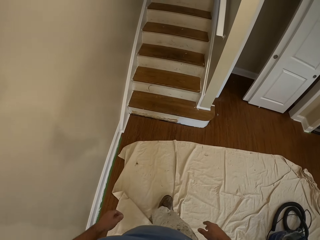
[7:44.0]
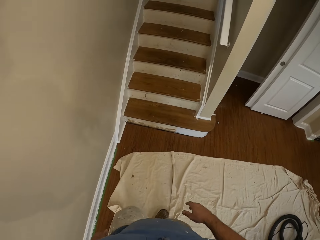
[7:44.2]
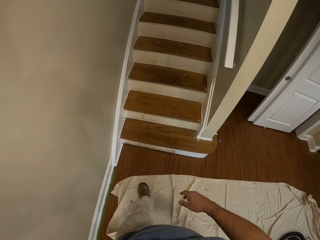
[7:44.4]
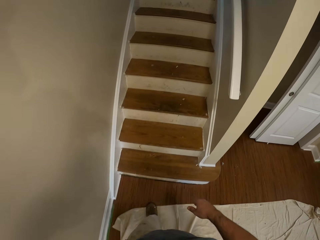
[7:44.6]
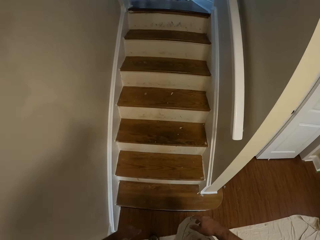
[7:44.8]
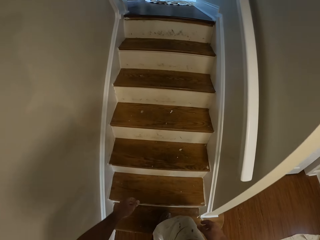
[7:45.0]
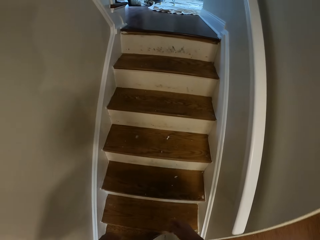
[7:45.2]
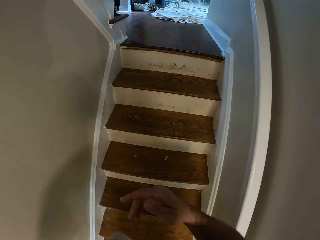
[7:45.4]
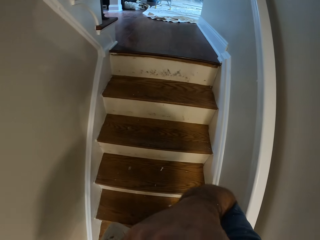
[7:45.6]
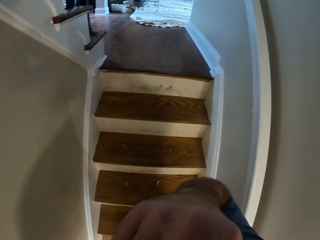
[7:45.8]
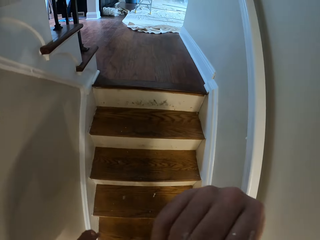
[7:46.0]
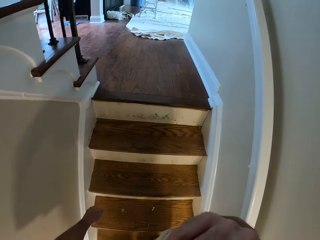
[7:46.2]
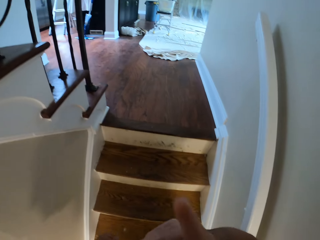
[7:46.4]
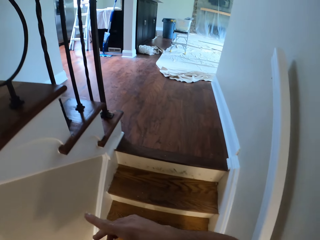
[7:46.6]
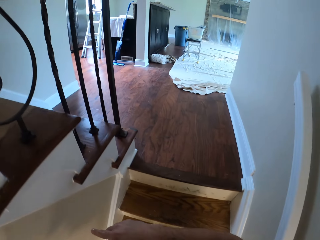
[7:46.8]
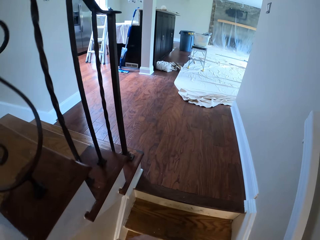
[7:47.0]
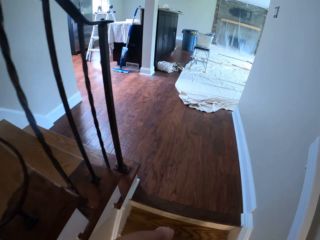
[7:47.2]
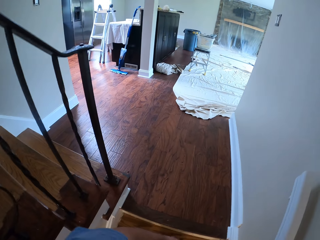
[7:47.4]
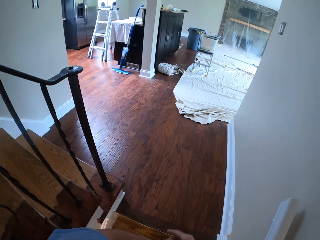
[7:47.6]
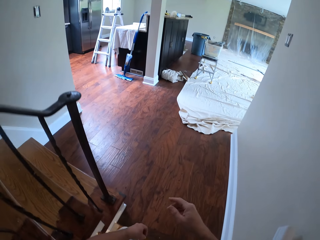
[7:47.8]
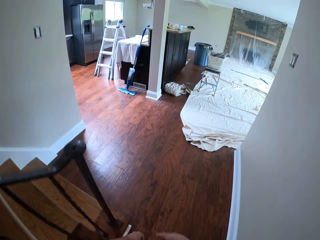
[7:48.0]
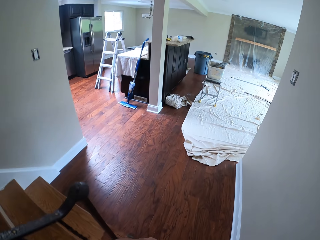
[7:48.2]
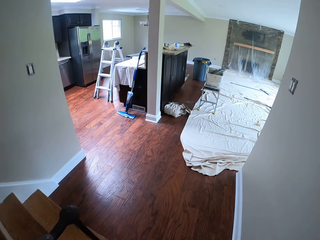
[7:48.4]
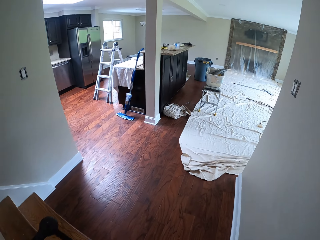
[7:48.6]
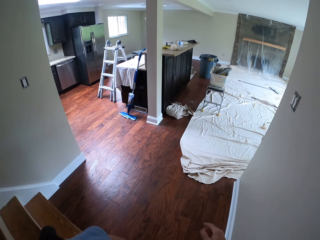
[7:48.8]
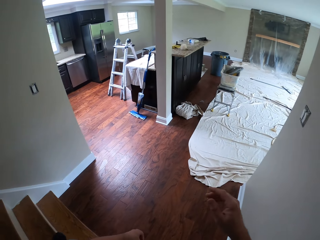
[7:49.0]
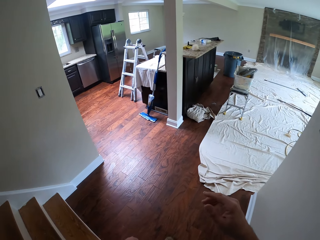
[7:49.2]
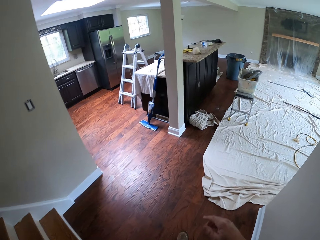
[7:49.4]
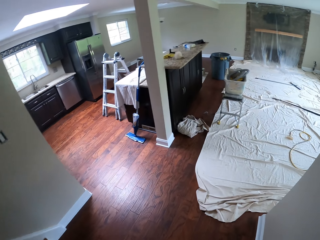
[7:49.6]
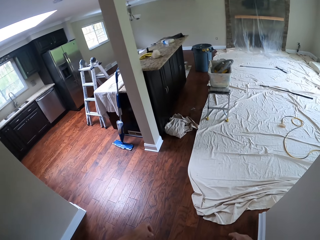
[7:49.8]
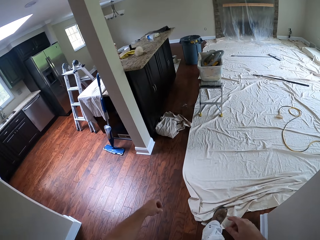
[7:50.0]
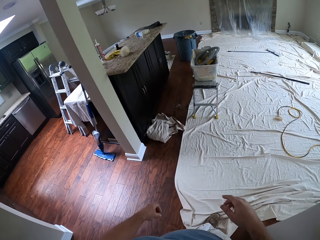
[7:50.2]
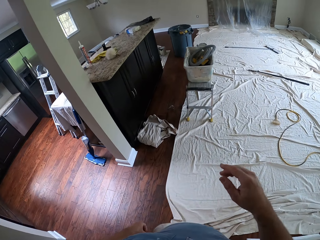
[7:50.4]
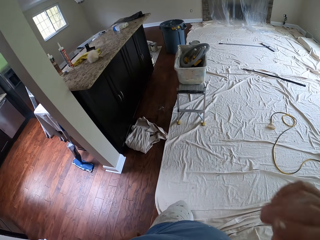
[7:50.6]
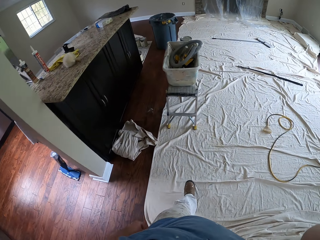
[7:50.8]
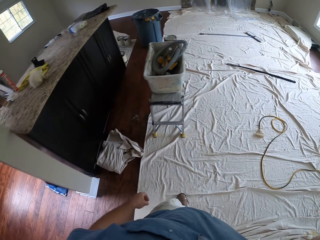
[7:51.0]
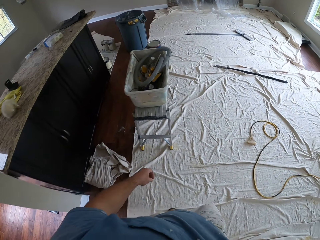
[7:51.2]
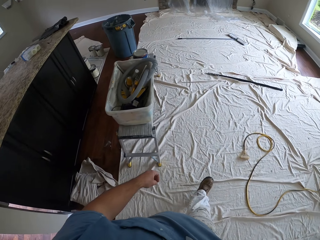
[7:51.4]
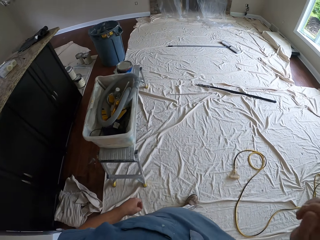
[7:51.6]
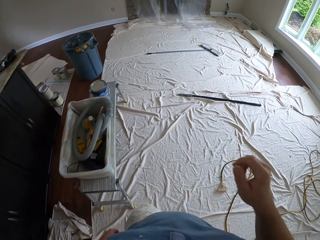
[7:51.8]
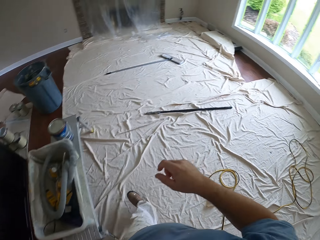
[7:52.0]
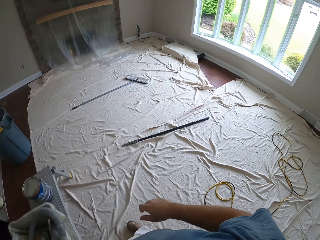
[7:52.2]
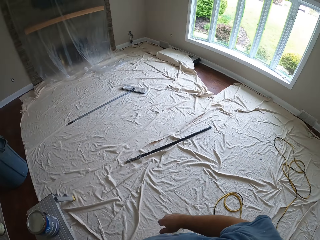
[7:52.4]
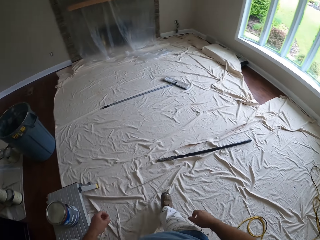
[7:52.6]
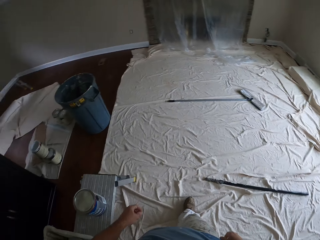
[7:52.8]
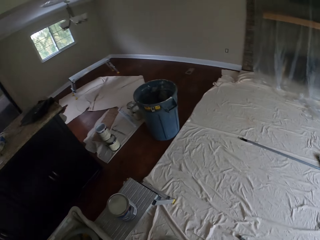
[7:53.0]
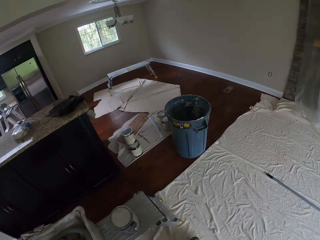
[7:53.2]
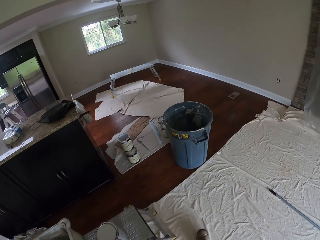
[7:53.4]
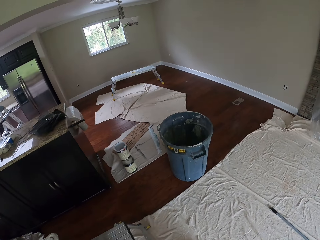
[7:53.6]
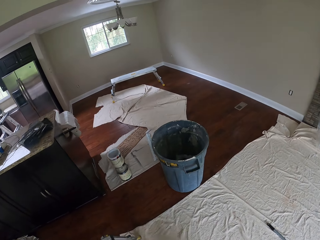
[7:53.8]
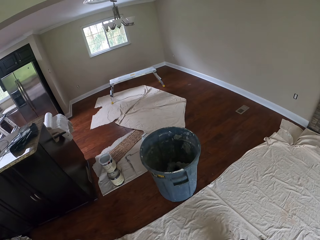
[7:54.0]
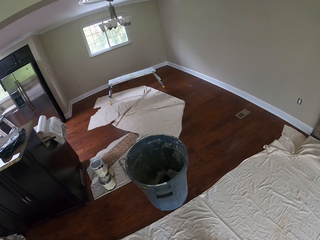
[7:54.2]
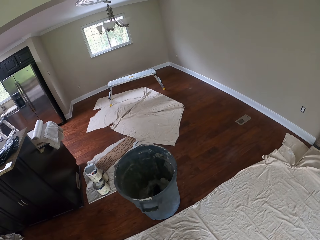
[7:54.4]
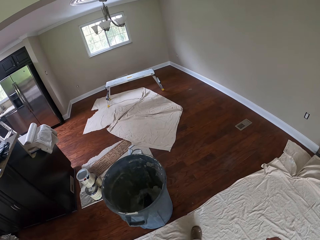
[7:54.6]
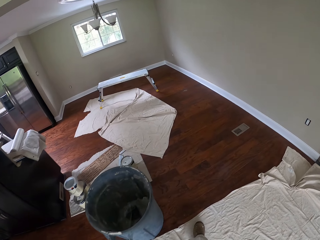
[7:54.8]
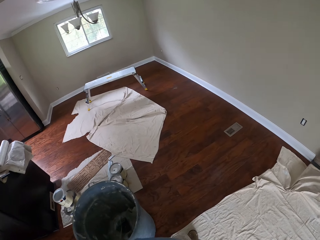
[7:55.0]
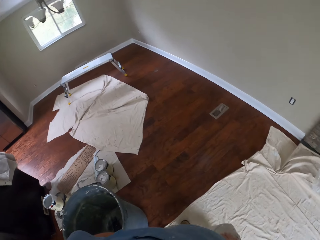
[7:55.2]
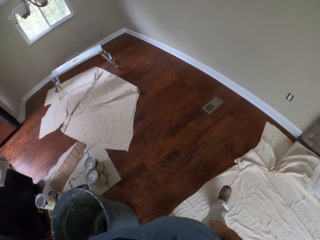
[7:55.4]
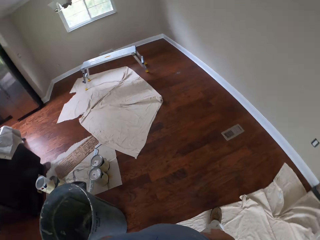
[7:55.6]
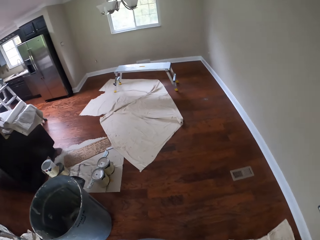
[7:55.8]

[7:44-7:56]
The camera wearer walks into another room.

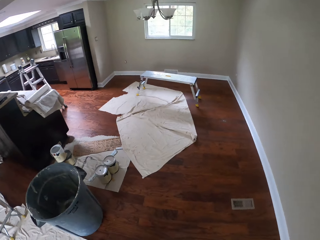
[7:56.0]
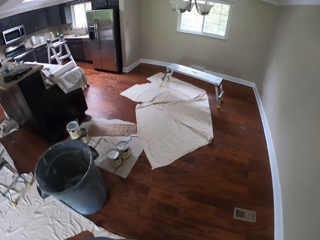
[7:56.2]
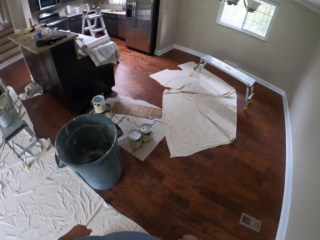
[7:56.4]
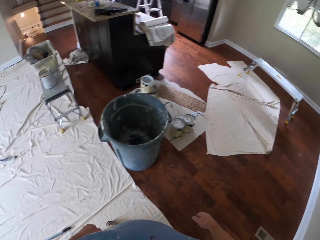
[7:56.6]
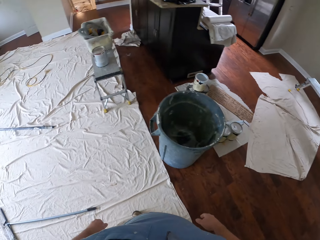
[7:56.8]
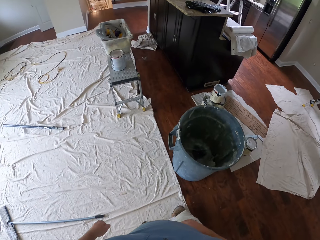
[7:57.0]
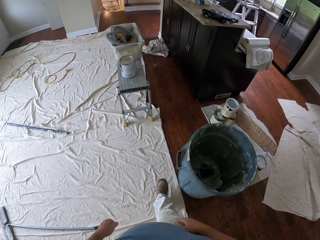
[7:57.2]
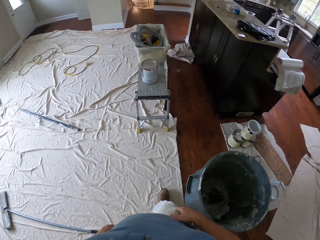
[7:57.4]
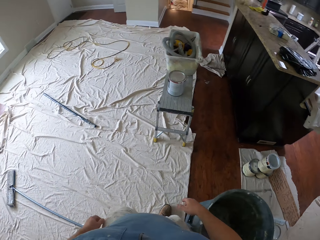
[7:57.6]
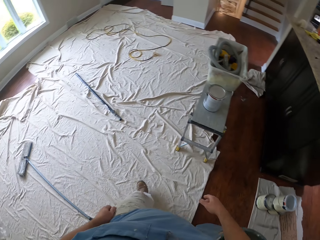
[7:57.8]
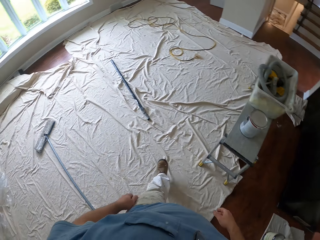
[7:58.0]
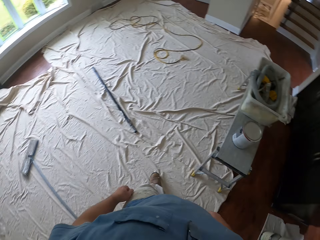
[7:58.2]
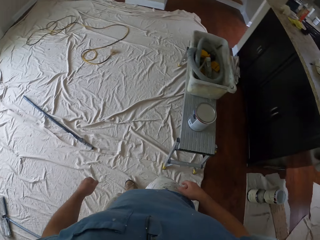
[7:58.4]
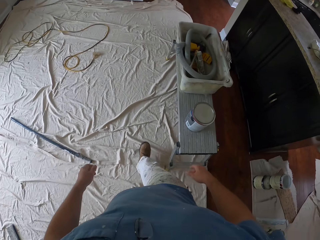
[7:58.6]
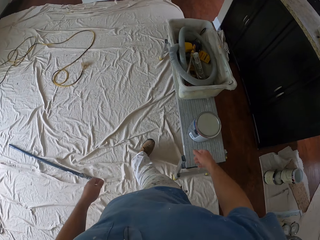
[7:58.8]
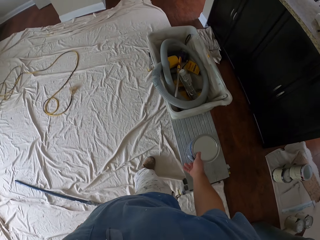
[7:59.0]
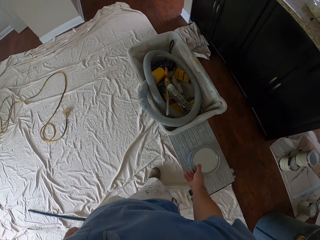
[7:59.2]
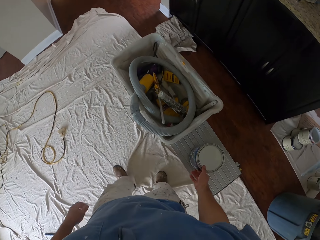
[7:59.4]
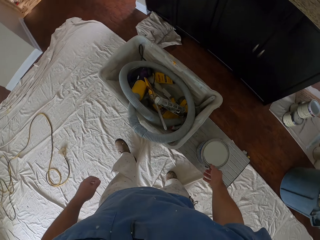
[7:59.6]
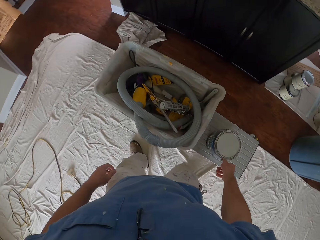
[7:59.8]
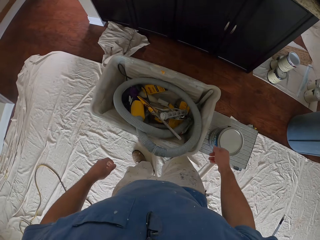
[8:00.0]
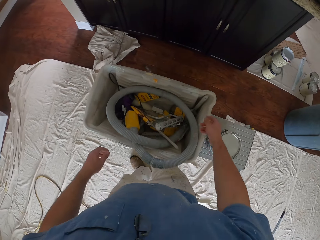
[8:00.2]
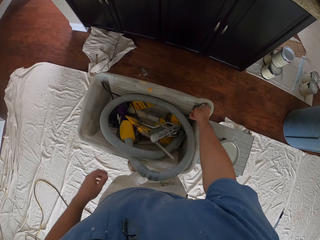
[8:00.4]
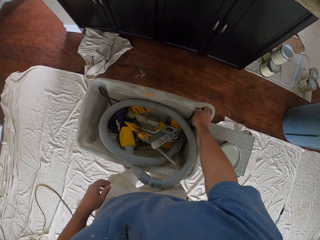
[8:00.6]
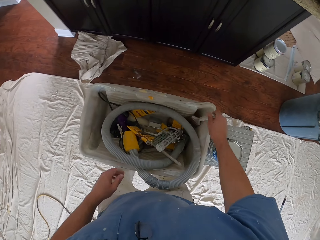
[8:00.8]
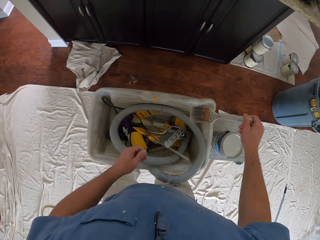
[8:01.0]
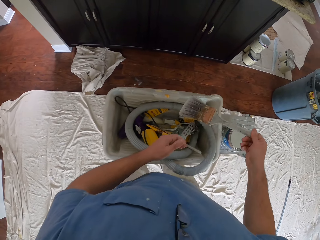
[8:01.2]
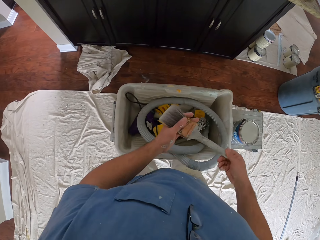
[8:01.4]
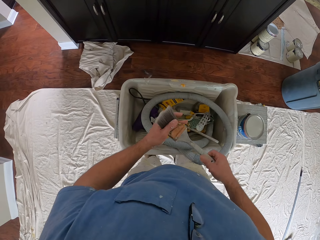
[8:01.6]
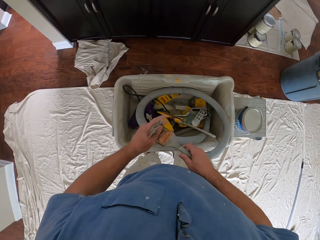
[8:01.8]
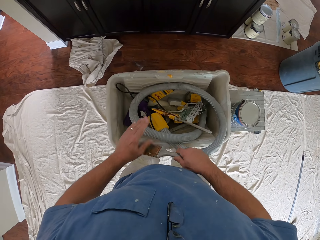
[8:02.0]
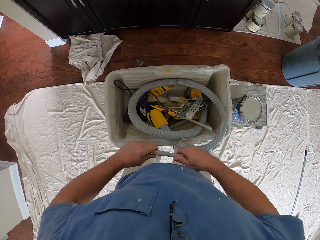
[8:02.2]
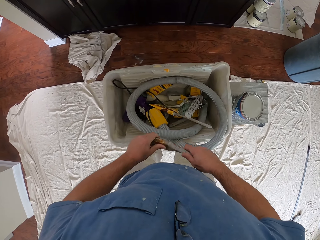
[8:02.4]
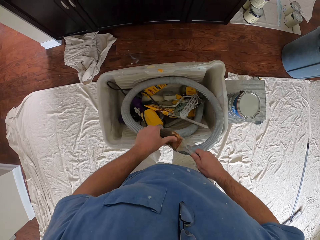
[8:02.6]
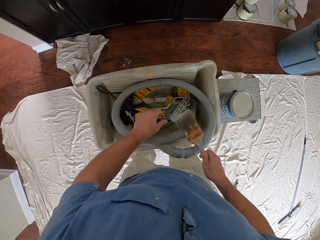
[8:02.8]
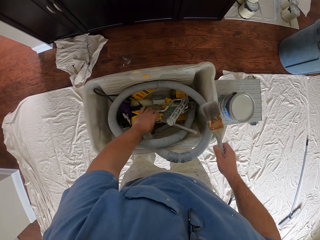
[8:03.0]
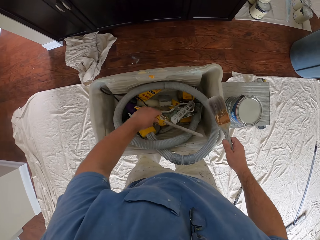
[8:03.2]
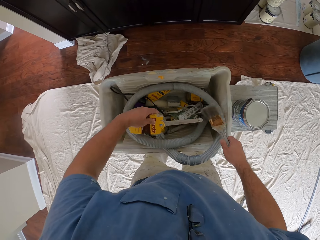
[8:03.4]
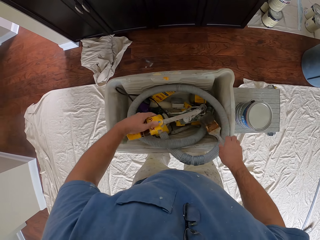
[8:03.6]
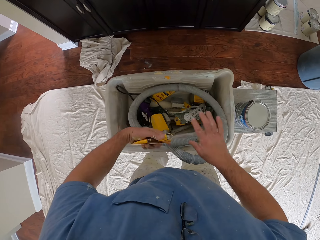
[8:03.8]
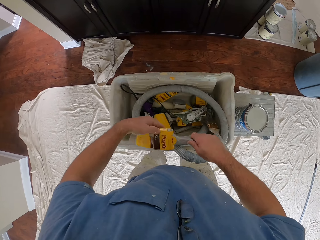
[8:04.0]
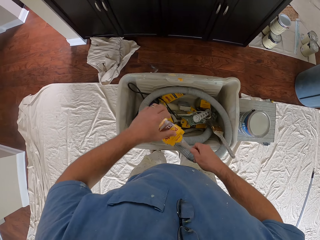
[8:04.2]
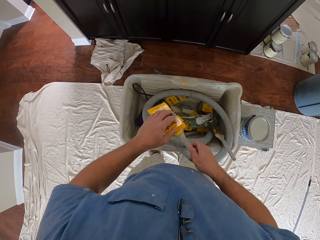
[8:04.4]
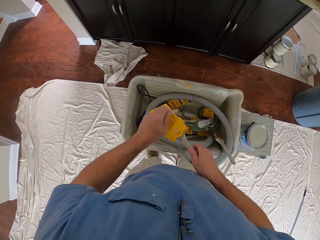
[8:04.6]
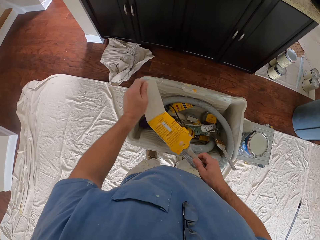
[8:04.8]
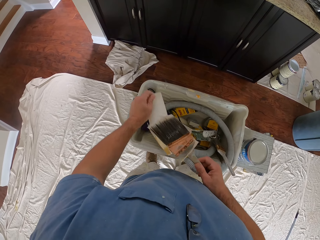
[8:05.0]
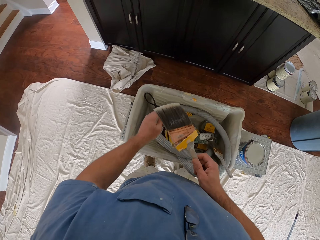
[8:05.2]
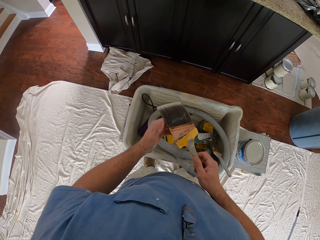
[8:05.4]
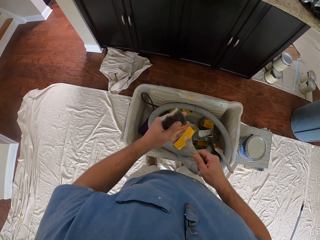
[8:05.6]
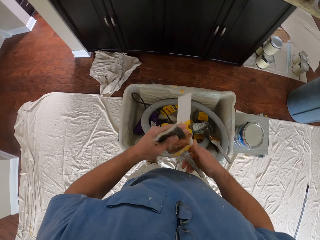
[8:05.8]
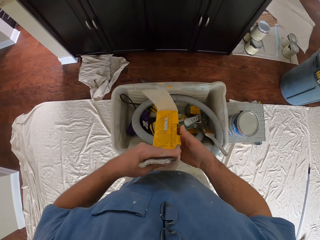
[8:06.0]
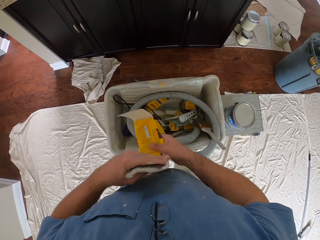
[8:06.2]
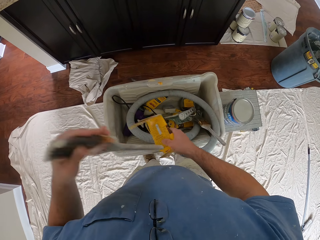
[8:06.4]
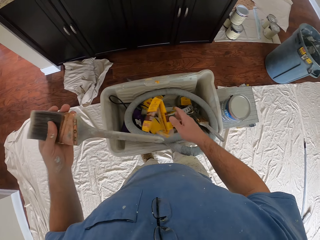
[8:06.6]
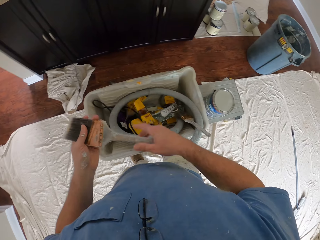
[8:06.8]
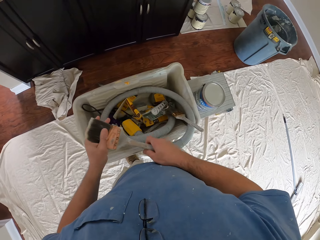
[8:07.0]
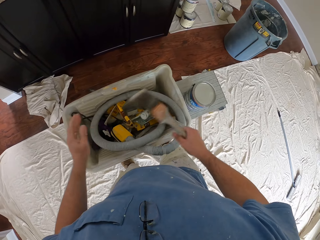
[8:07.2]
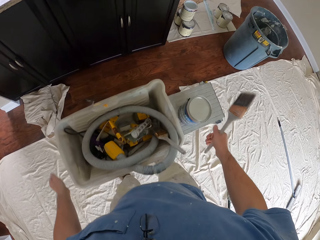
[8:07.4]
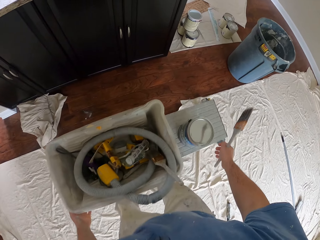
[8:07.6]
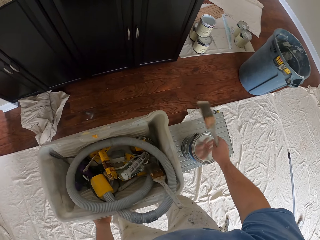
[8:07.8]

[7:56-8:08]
The camera wearer touches a paint can on a bench. He removes a painting brush from the bucket on the bench. He touches the painting brush edges with his left hand. He removes a new painting brush from the bucket on the bench. He drops the old painting brush into the bucket on the bench. He passes the new brush to his right hand. He unpacks the new brush.
